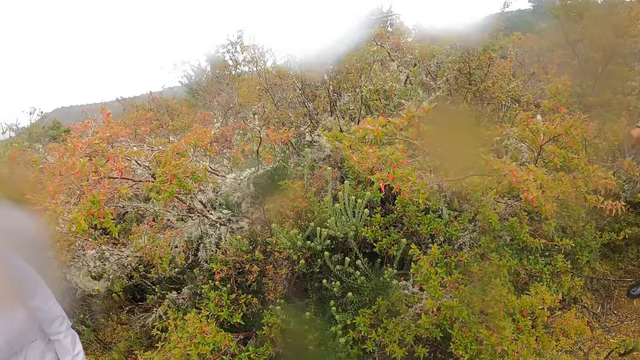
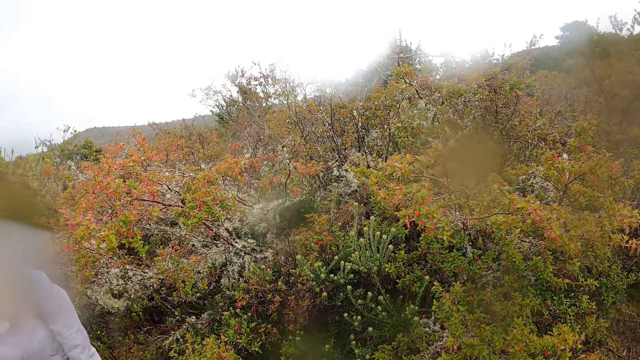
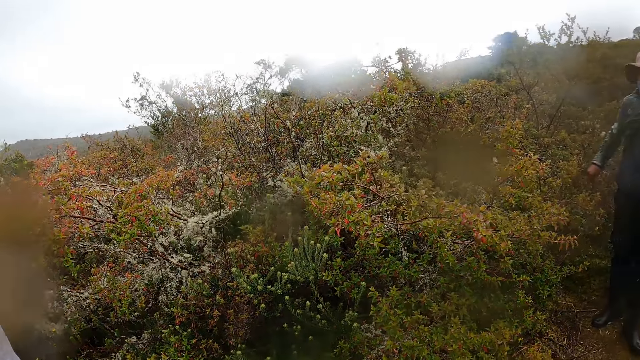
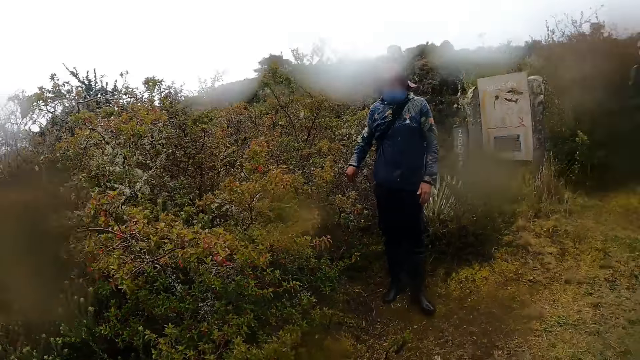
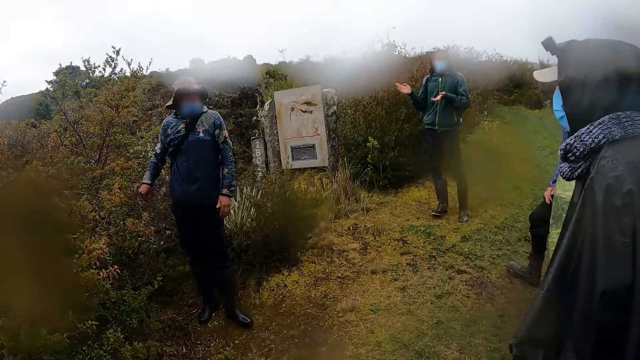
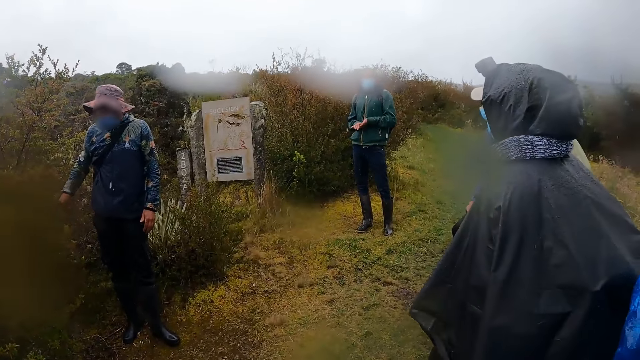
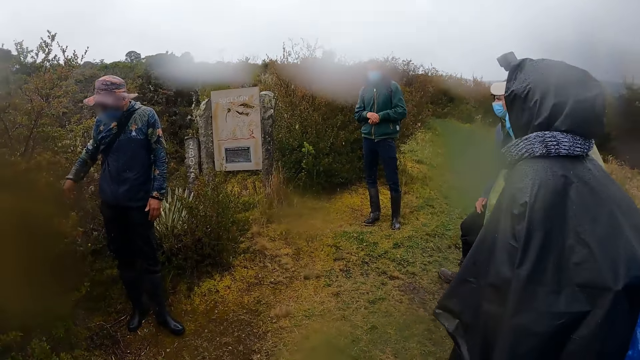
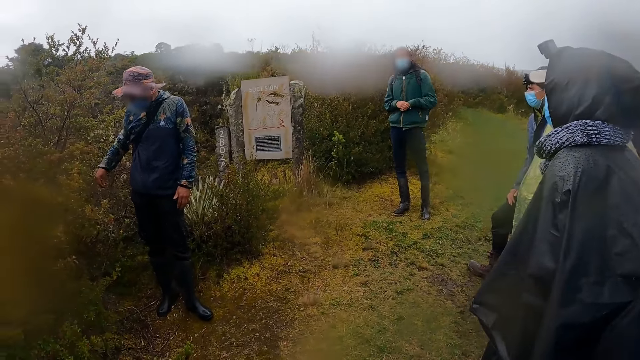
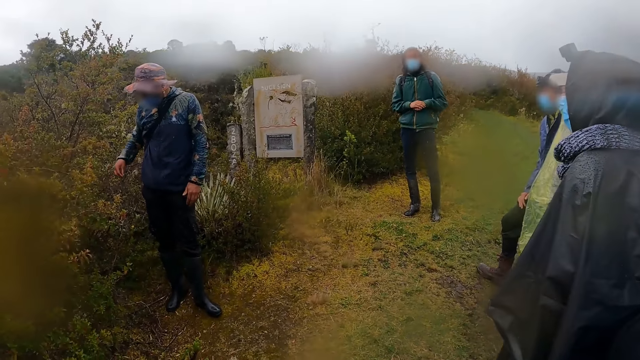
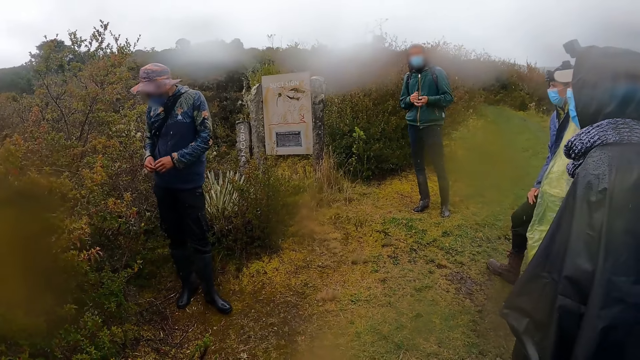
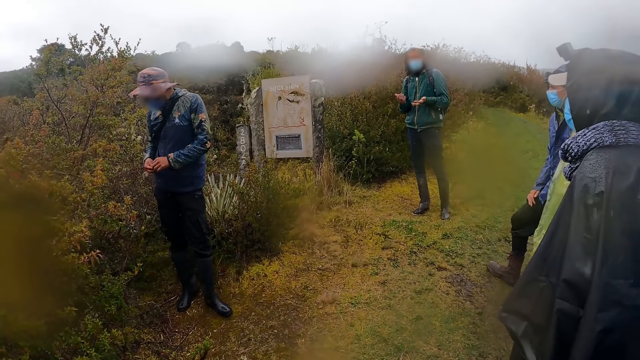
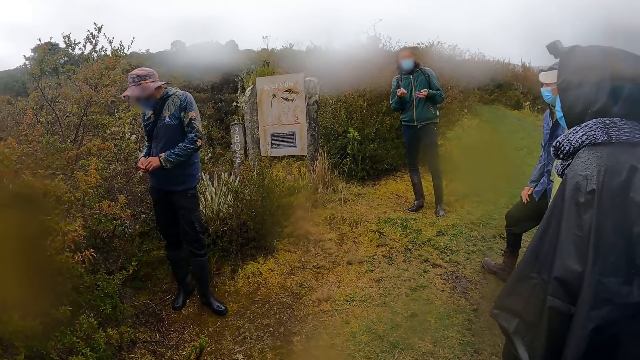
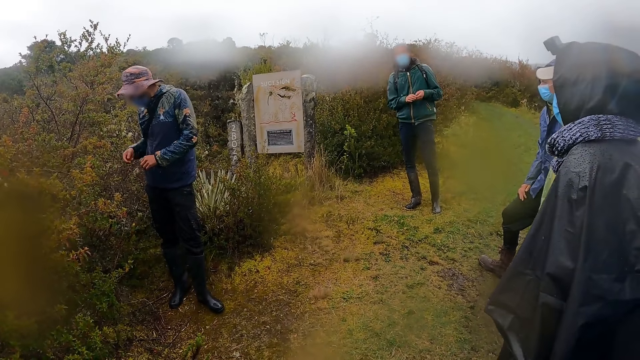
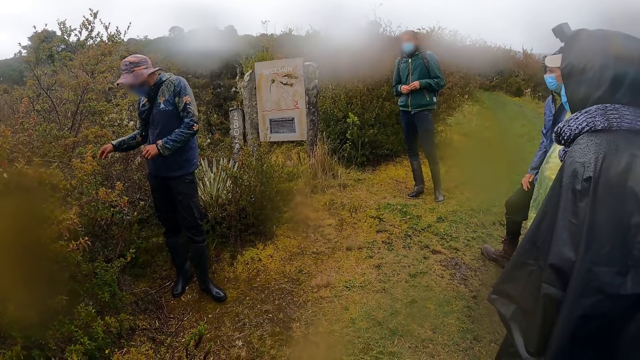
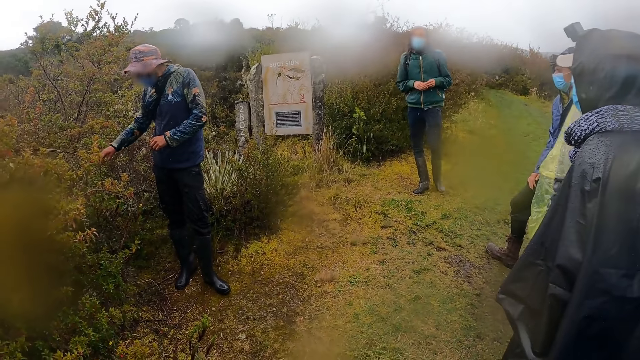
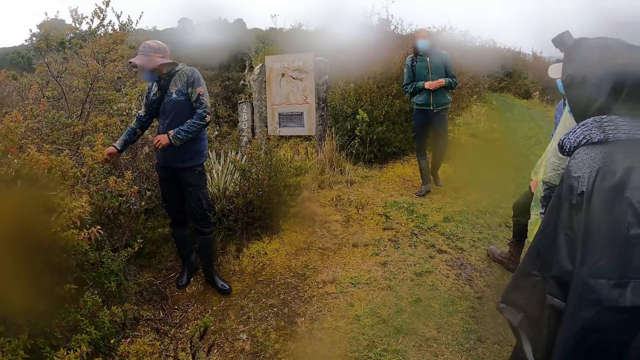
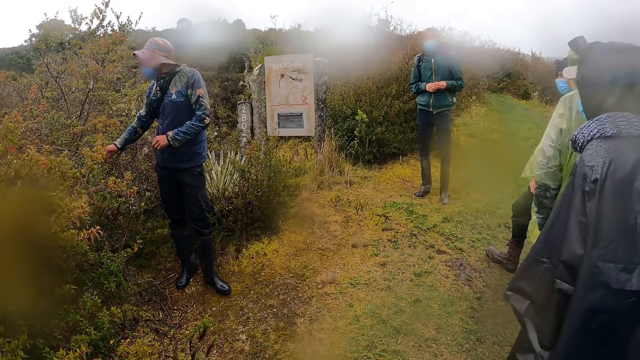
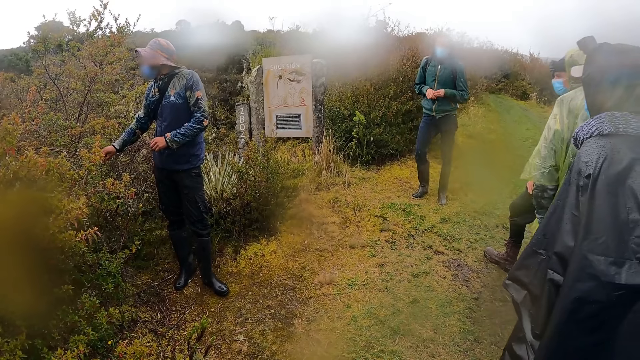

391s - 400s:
A man gesticulates with his hands. The man rubs his hands together. Another man takes the seed of the plant with his right hand. The other man holds the seed of the plant in his hands. The first man gestures with both hands. The other man touches the plant with his right hand.

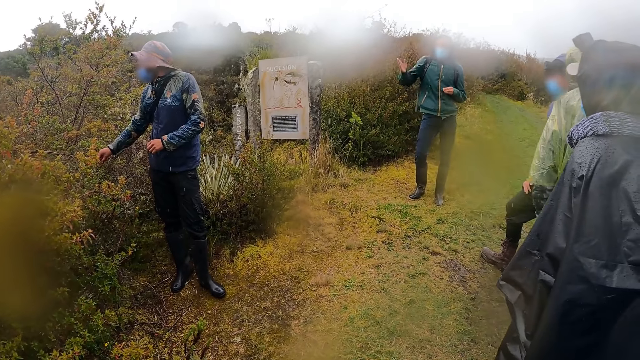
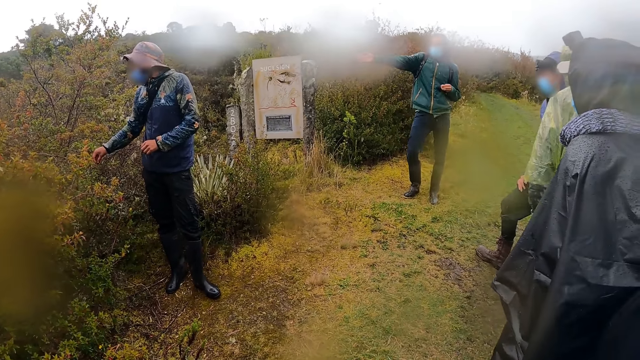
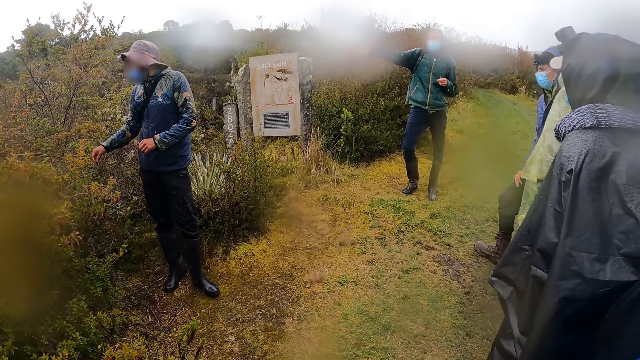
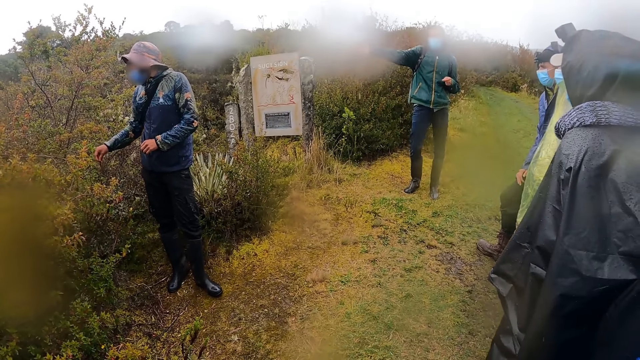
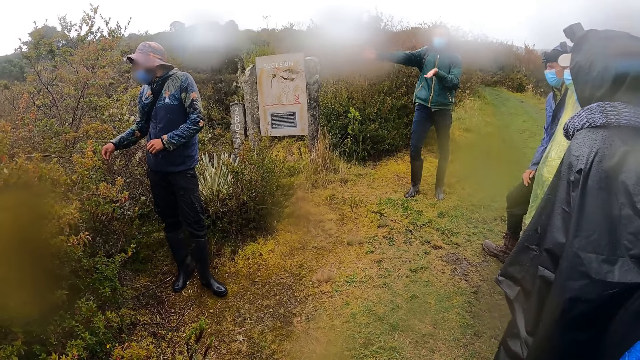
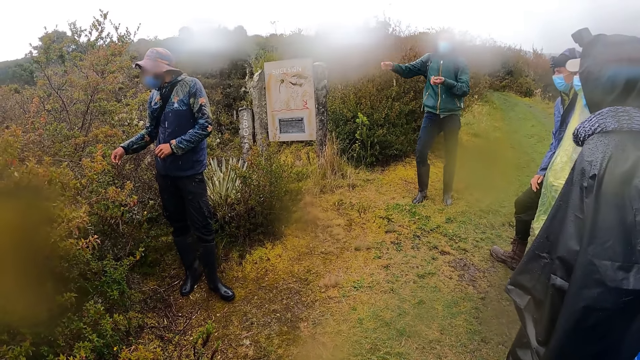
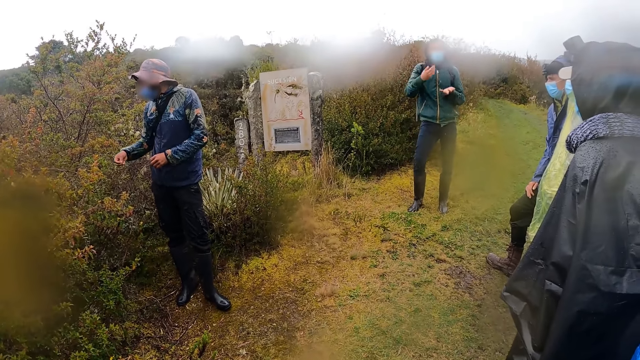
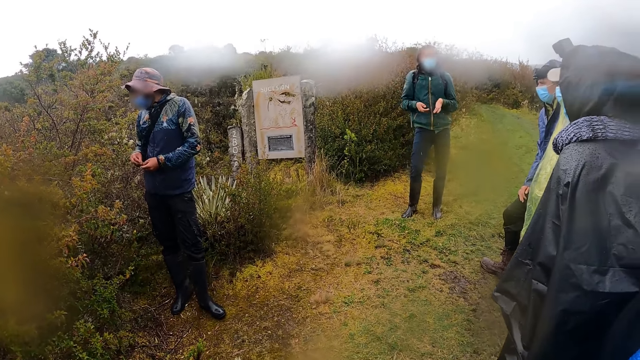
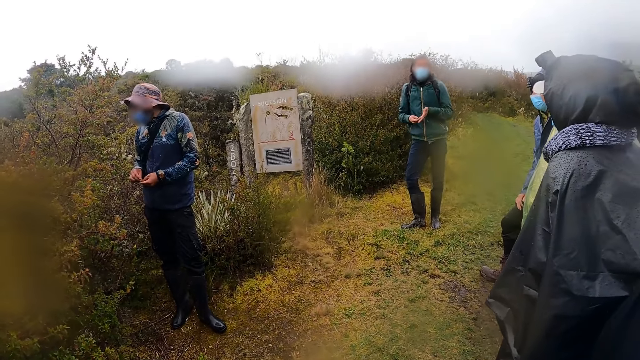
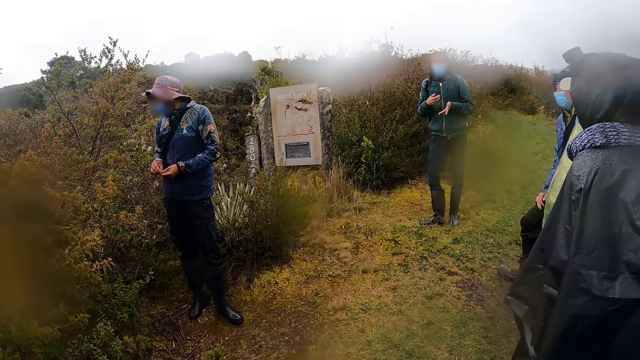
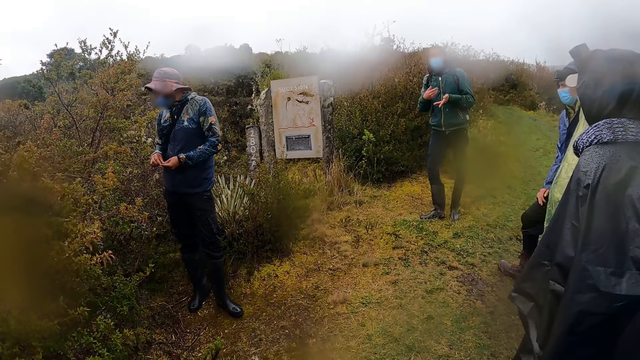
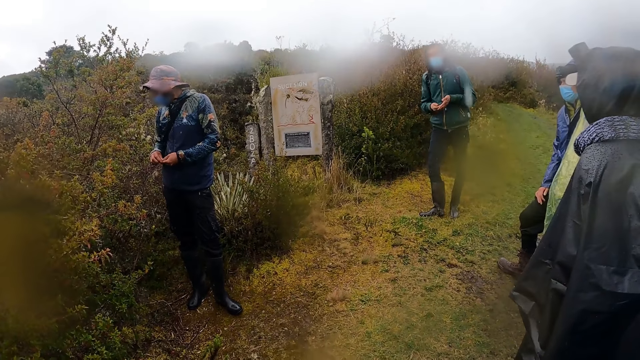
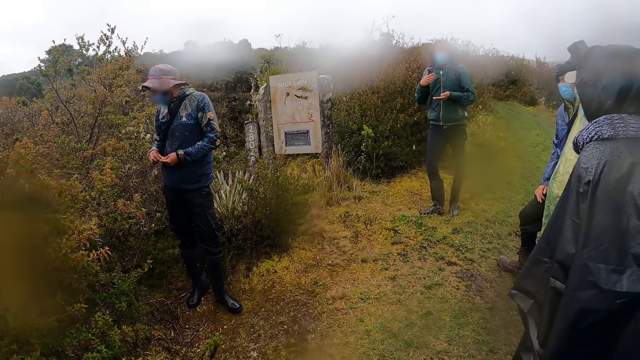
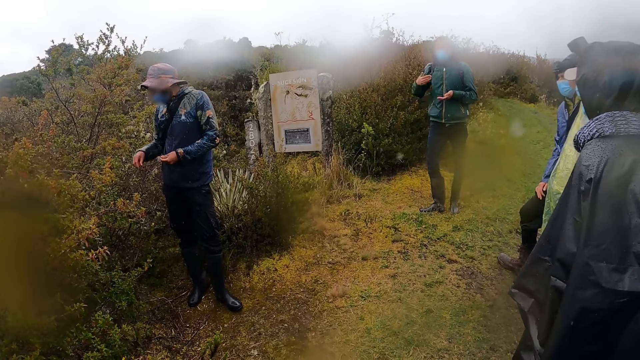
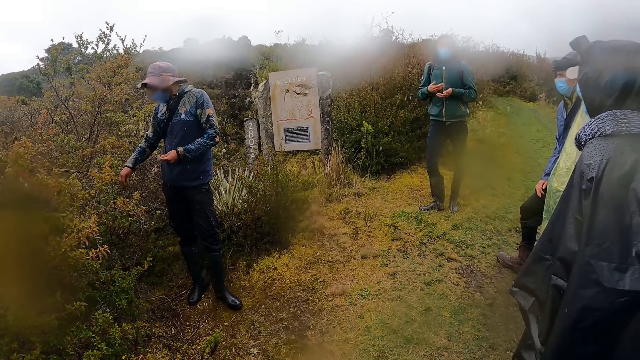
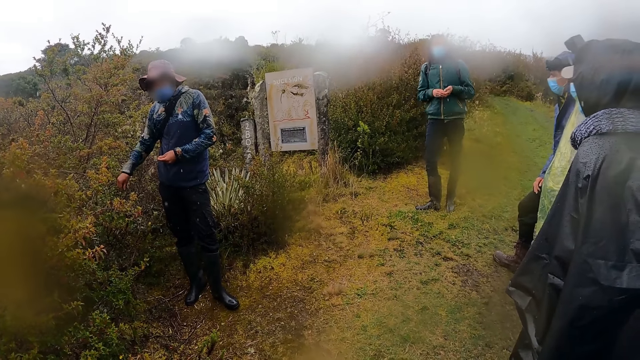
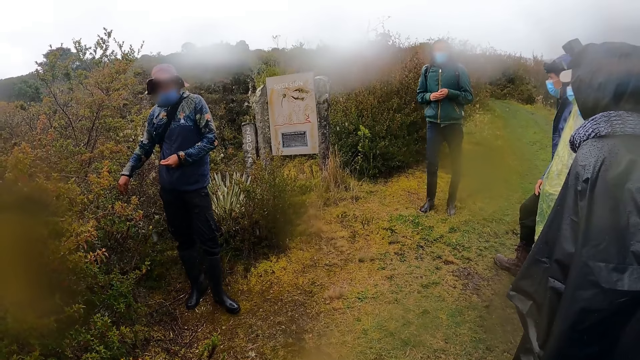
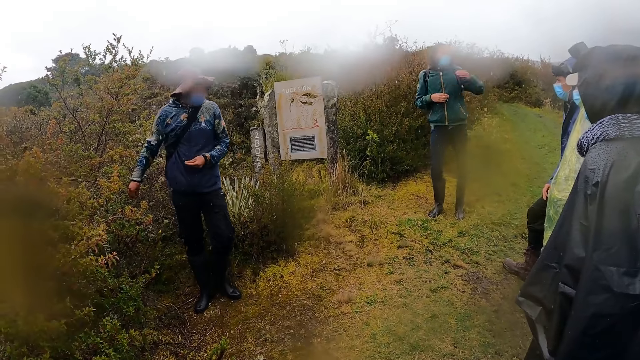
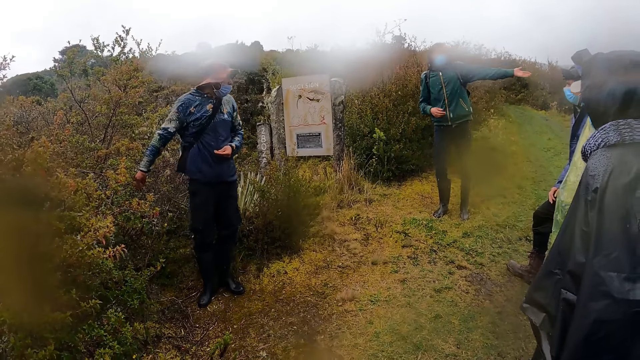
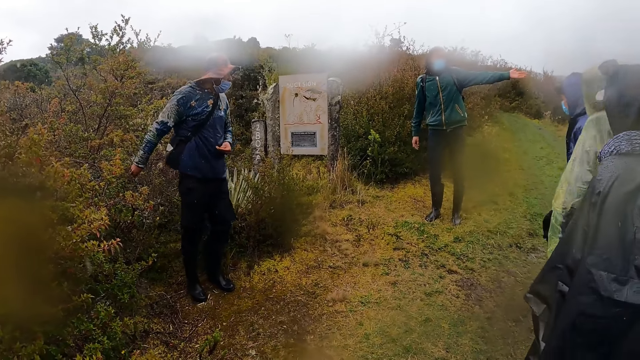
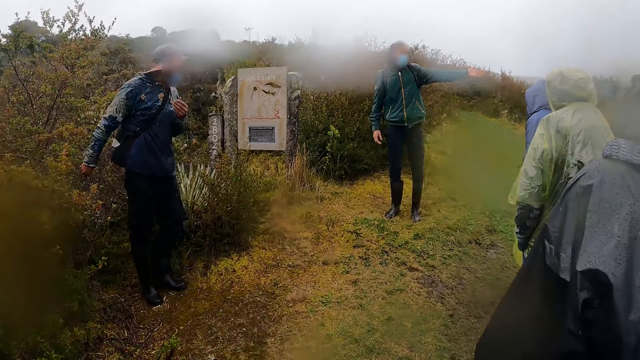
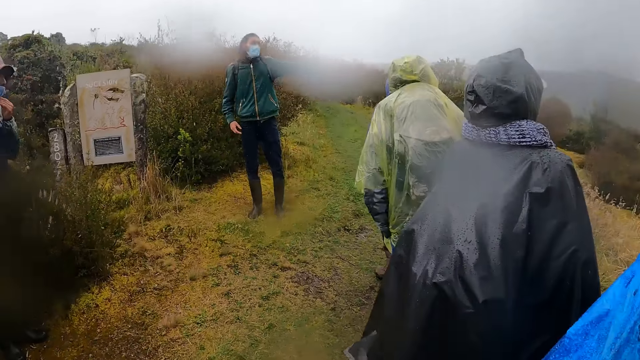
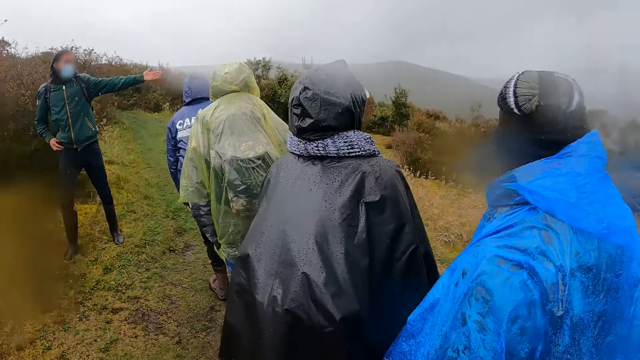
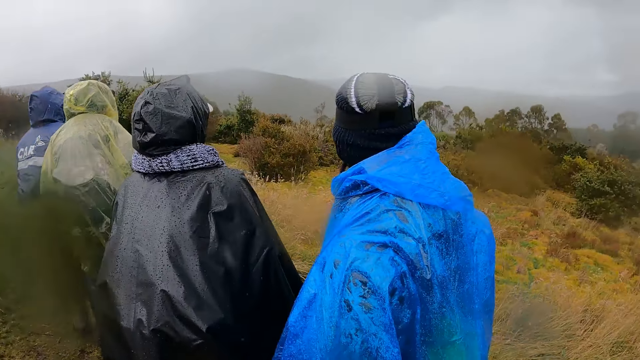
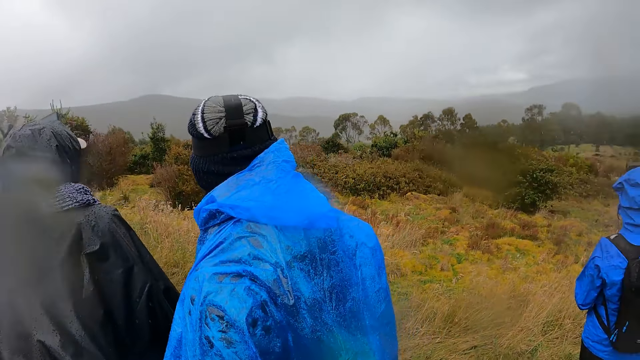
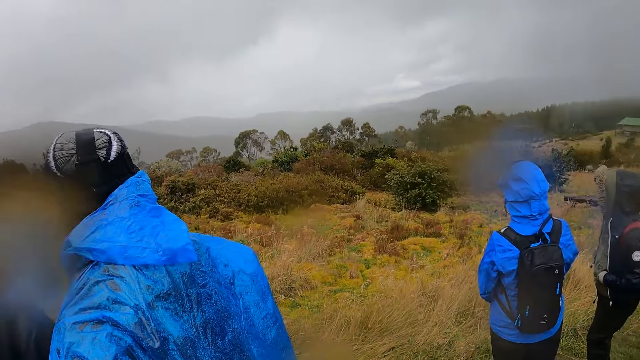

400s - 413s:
A man points at the plants with his right hand. The man rubs his hands together. The man gestures with both hands. Another man takes the seed of the plant with his right hand. The other man holds the seed of the plant in his hands. The other man drops the seed in his left hand with his right hand. The other man holds the plant with his right hand. The first man points at the plants with his left hand. The other man touches his nose mask on his face with his left hand.
